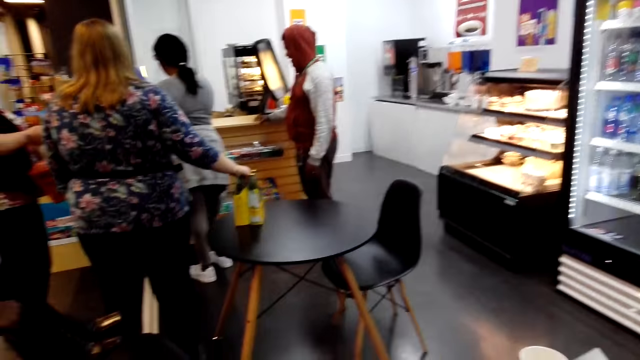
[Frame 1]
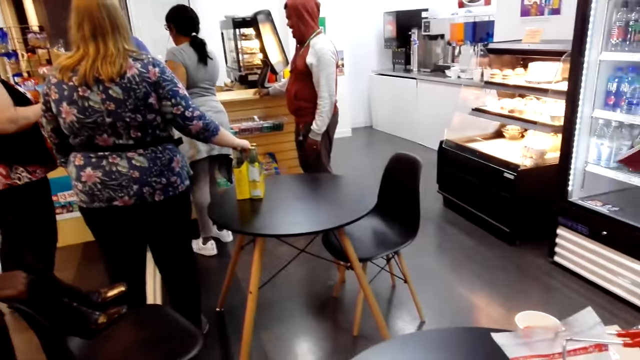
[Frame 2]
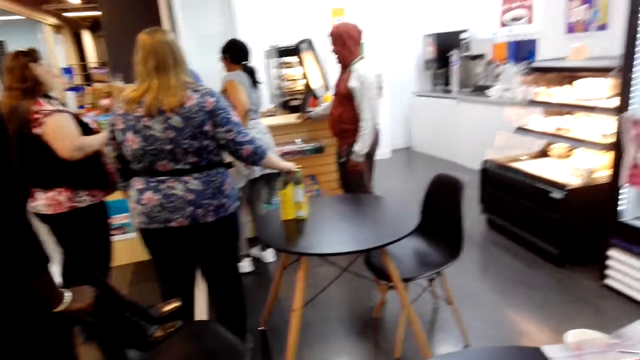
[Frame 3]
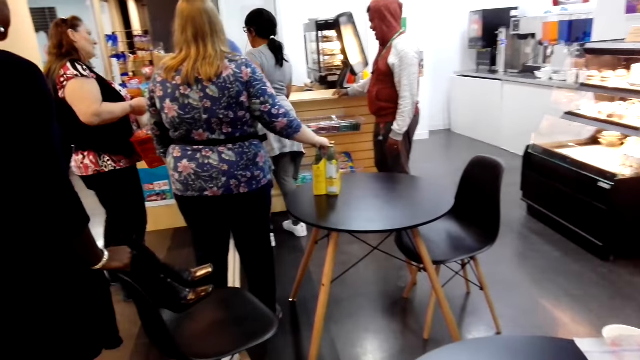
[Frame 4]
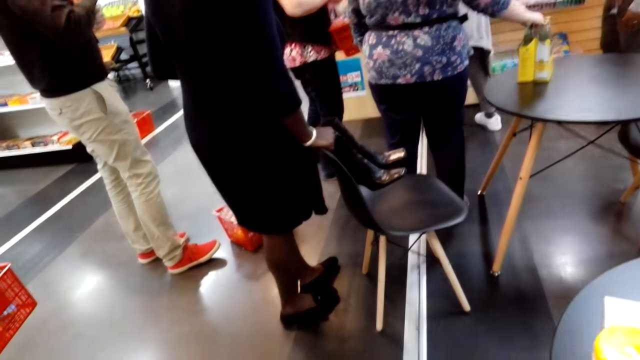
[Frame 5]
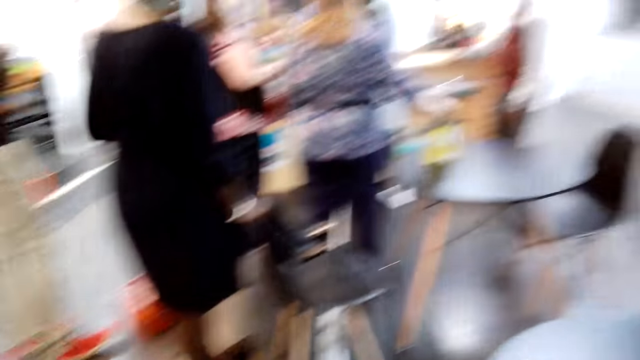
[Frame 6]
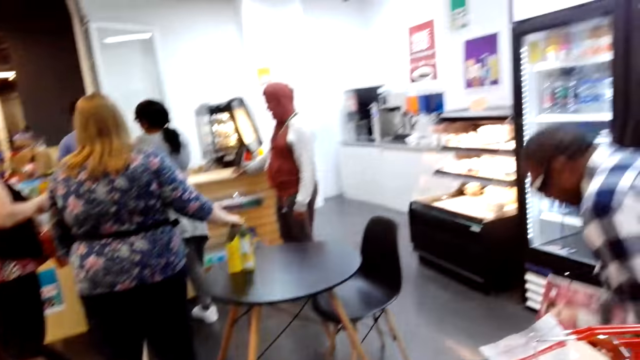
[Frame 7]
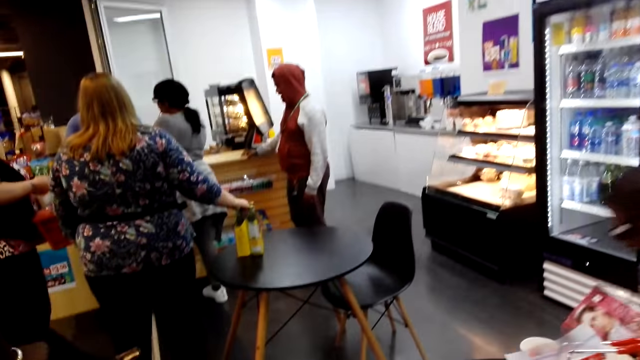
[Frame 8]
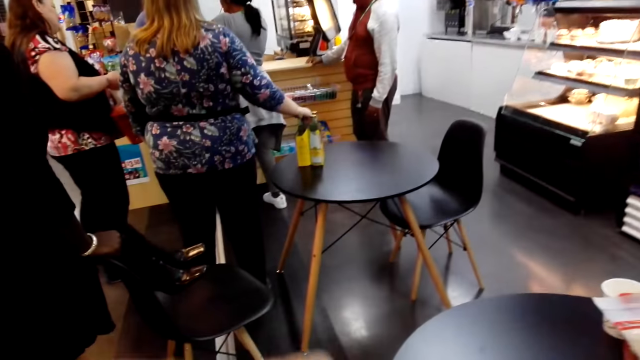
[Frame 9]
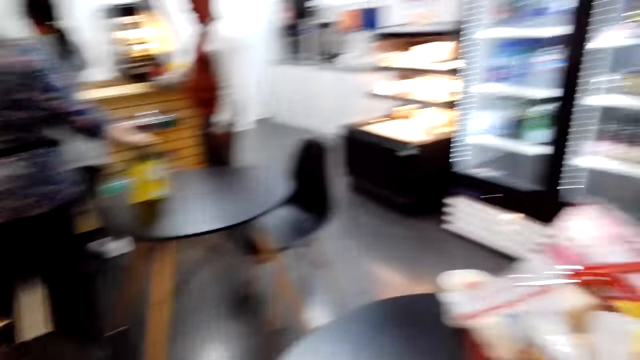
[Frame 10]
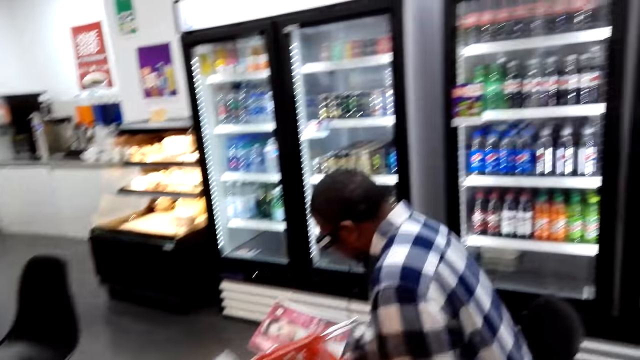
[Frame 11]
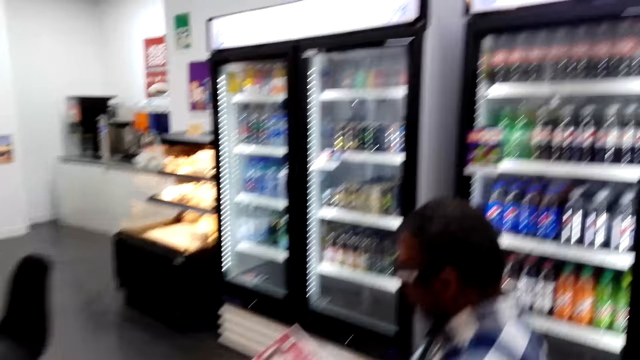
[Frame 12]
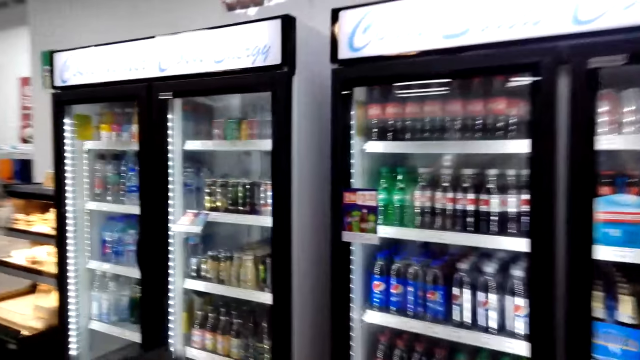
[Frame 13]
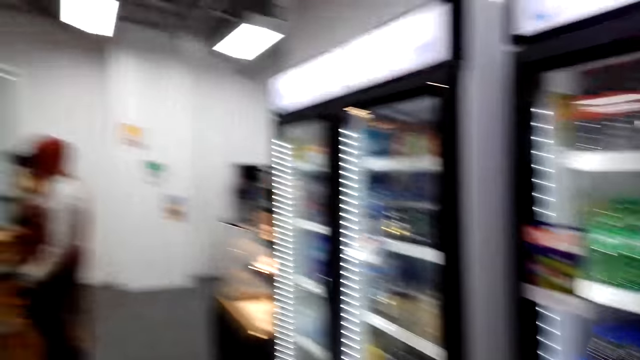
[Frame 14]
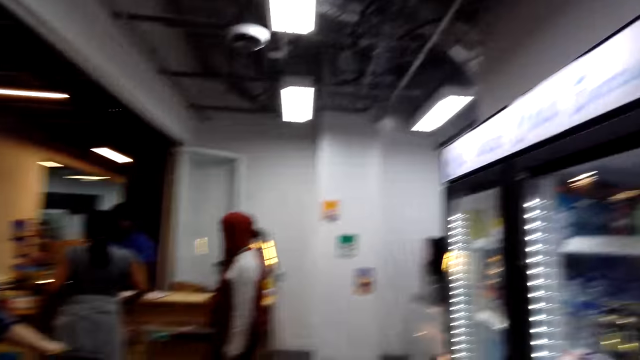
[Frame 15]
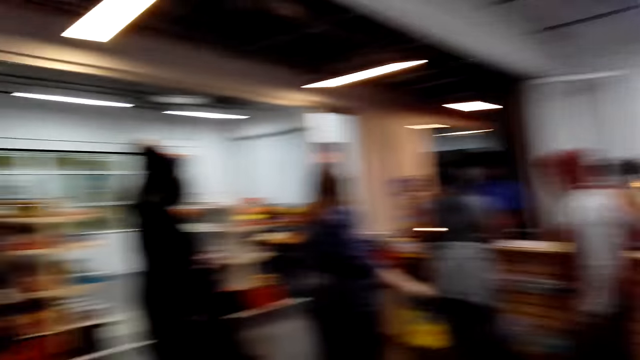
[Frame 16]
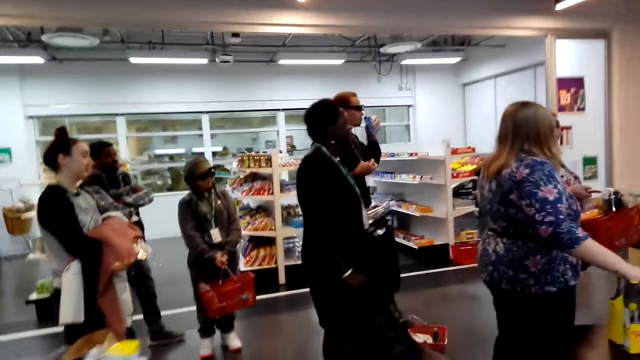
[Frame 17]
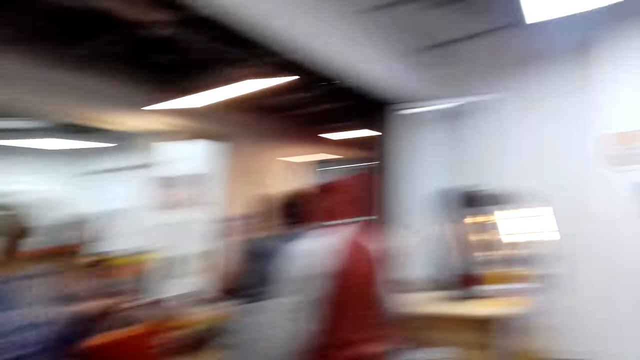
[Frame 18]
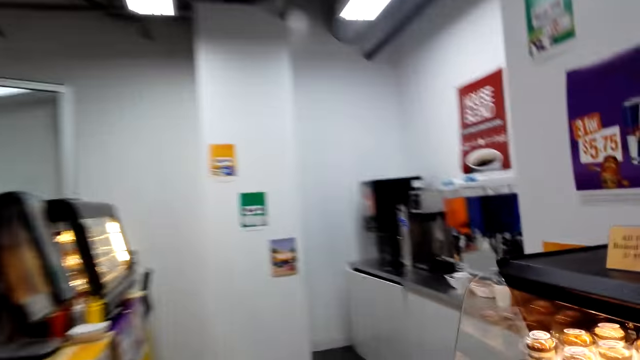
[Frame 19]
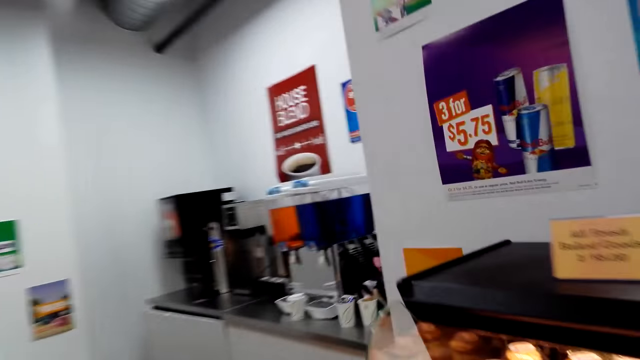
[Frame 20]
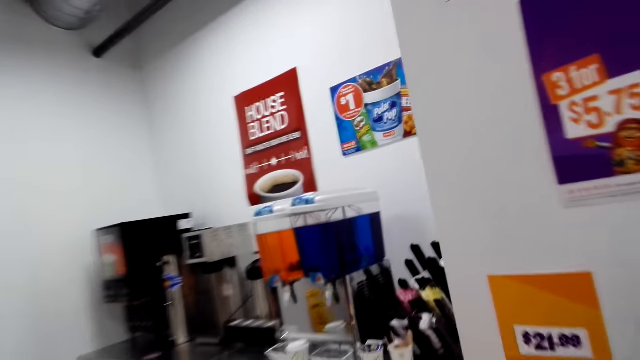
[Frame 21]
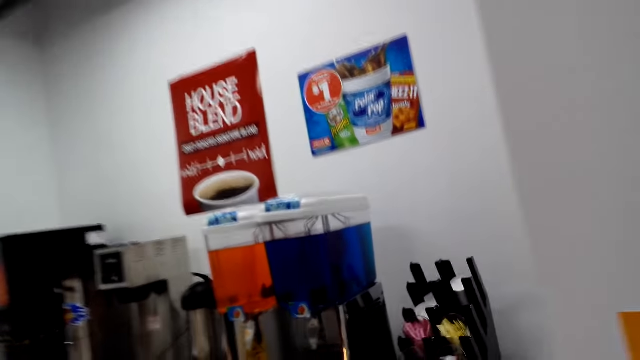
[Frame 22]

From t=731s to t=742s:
A man sits. The camera wearer moves towards the dispenser.

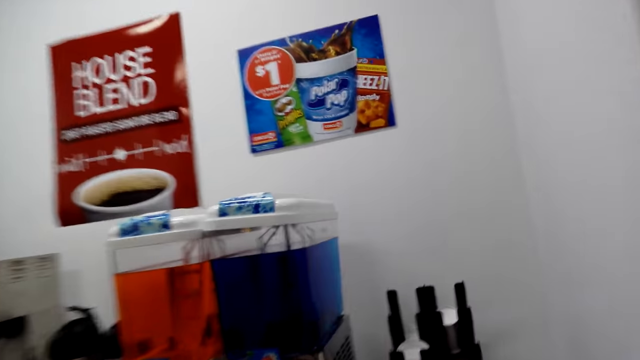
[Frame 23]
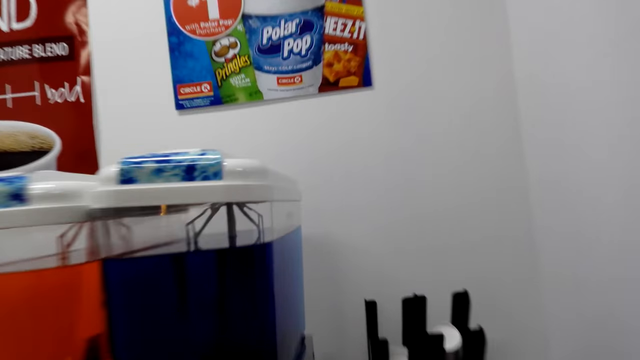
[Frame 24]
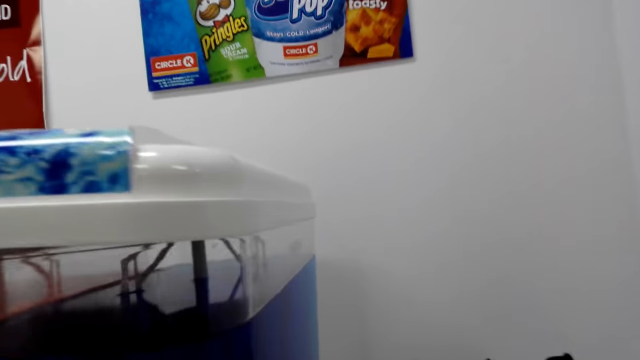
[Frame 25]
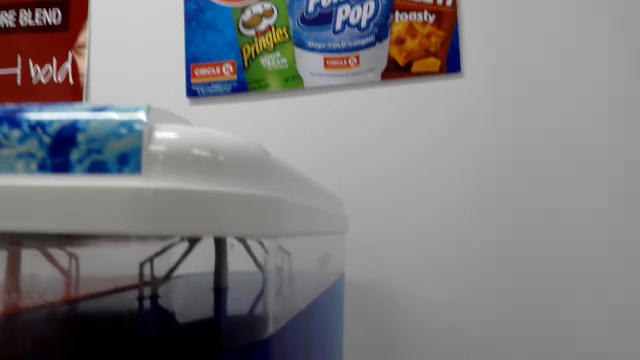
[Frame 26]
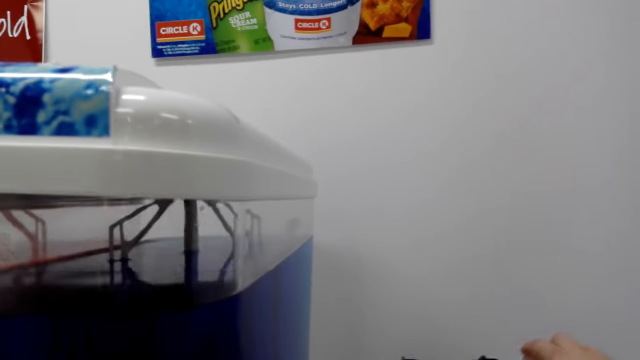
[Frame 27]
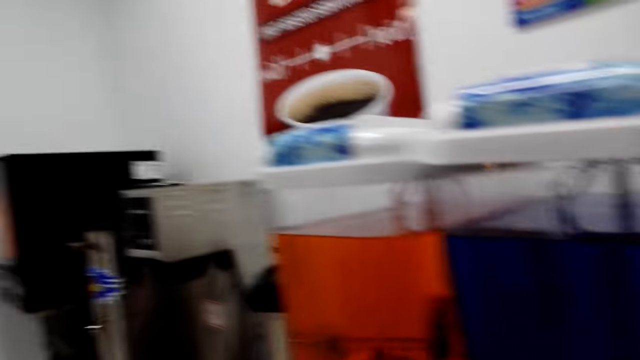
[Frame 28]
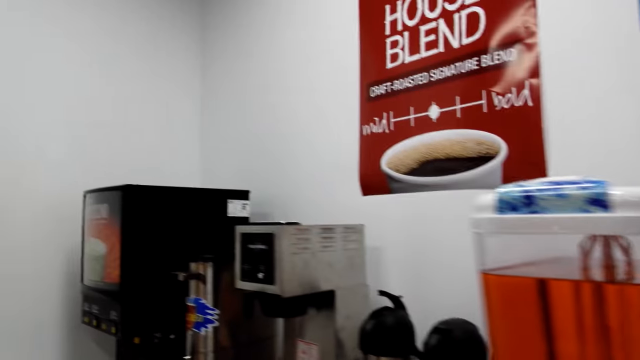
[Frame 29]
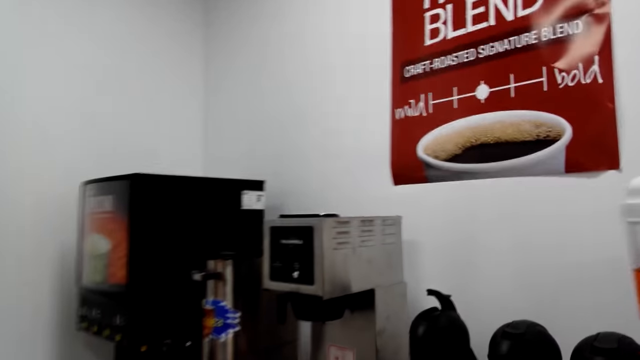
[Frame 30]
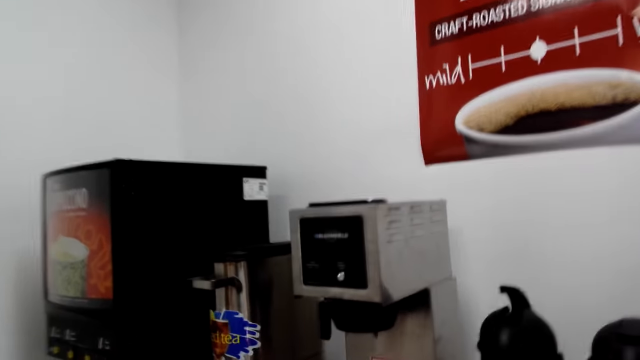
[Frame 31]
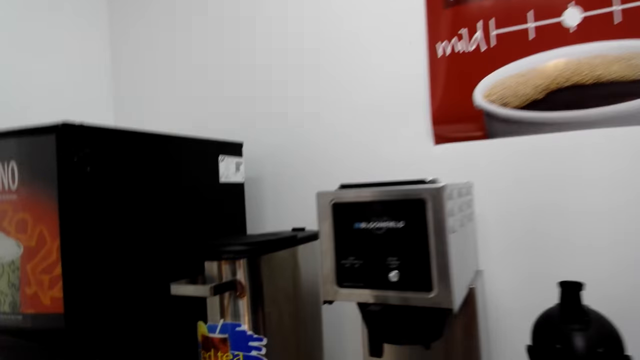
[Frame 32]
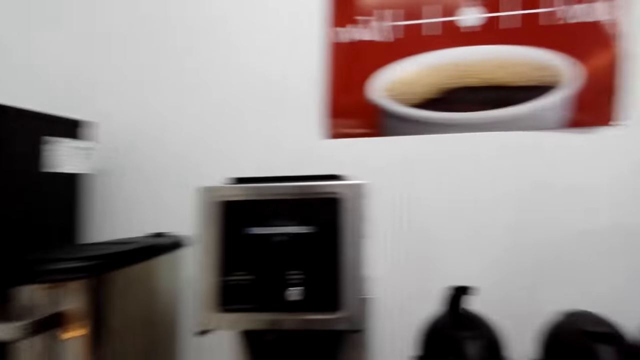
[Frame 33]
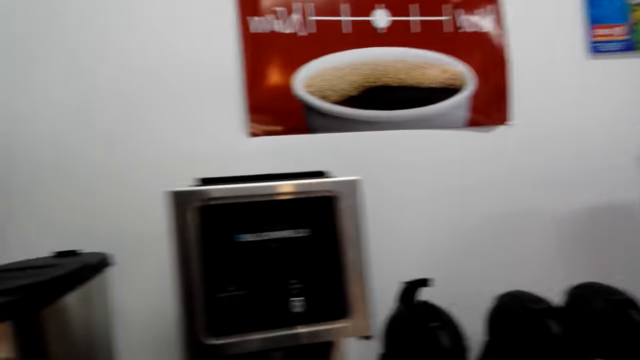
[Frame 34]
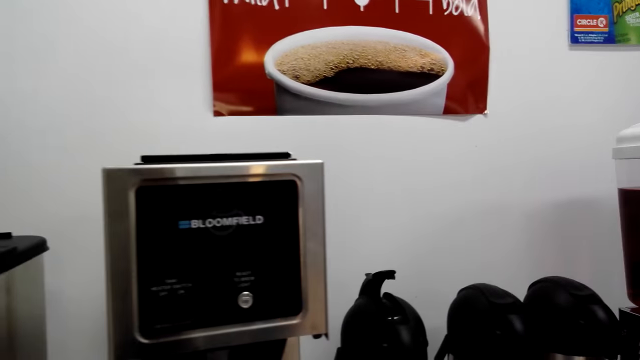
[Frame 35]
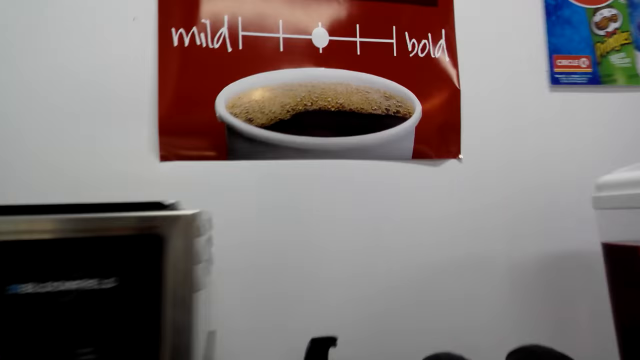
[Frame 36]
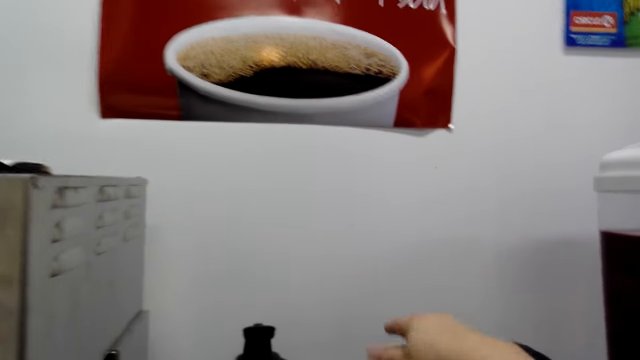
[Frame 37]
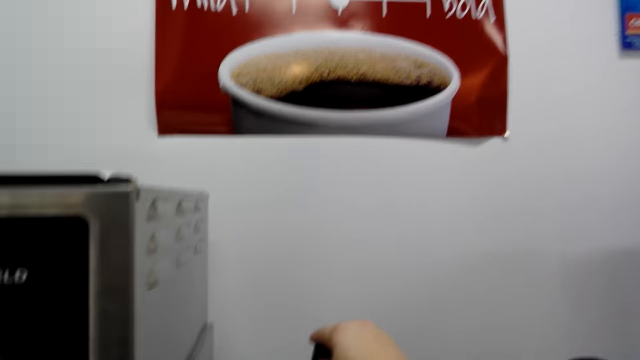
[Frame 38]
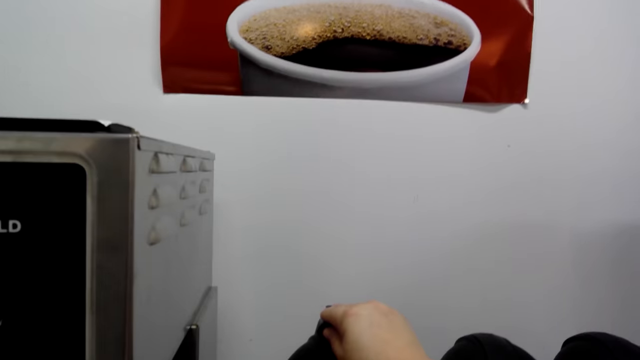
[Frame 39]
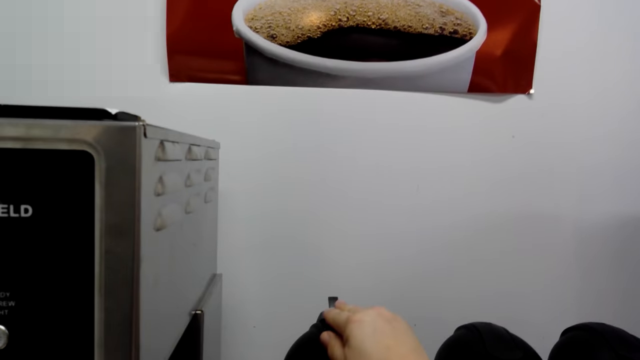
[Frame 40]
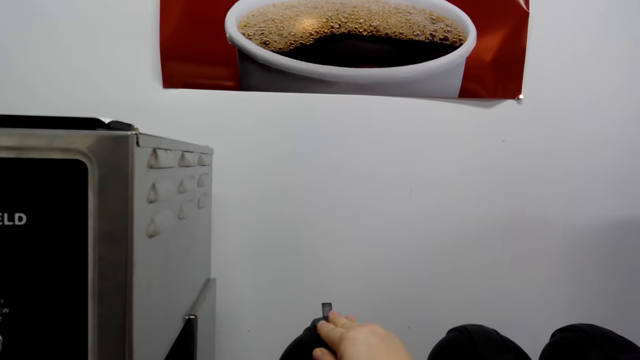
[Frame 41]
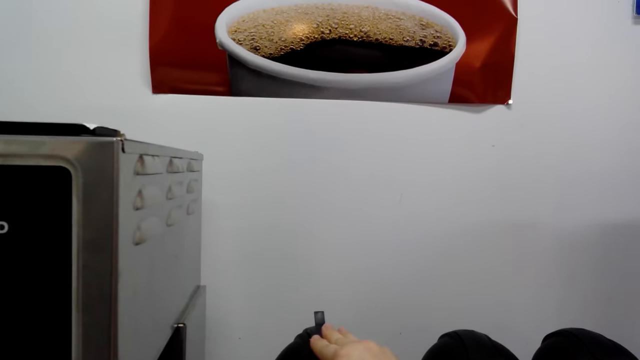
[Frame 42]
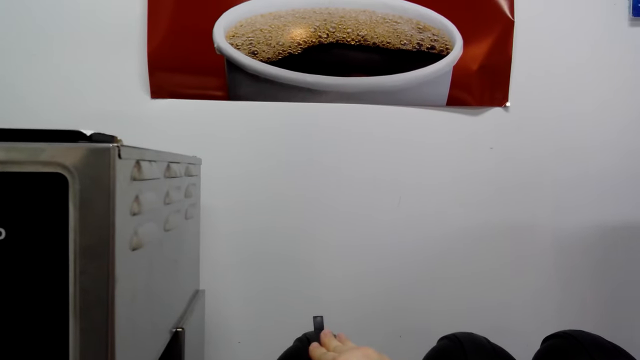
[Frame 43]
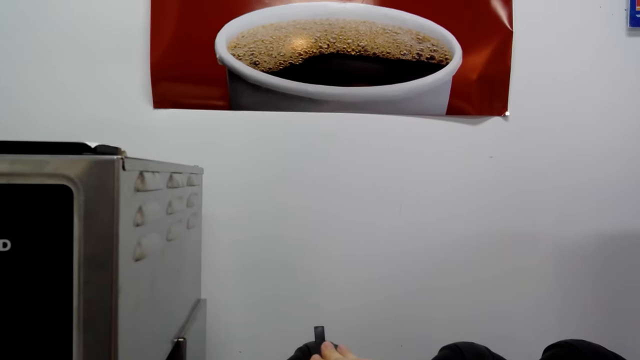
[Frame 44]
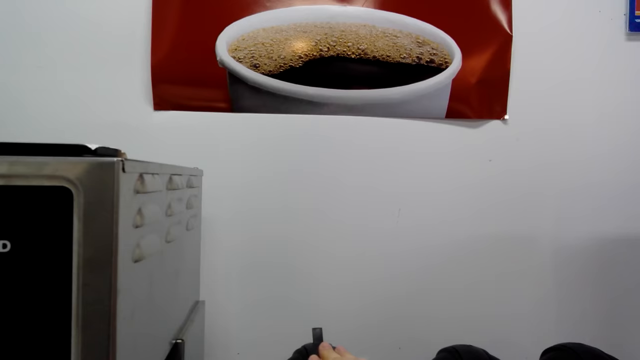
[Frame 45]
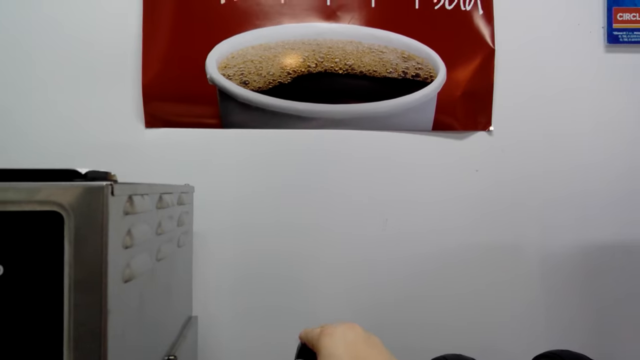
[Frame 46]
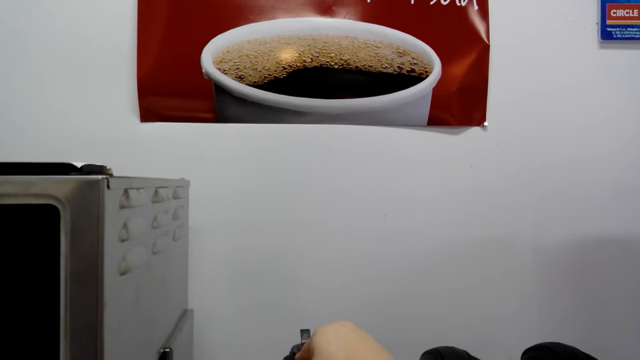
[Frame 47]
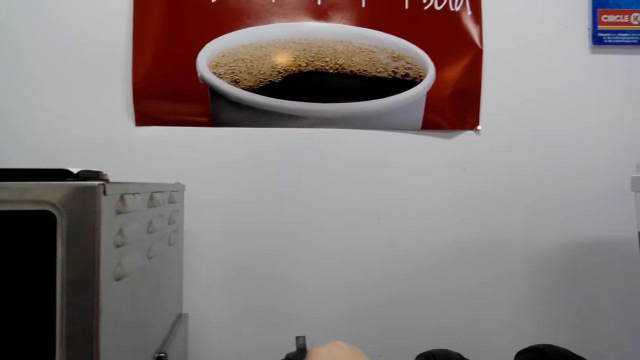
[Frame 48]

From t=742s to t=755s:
The camera wearer picks up a cup. They press the dispenser.
